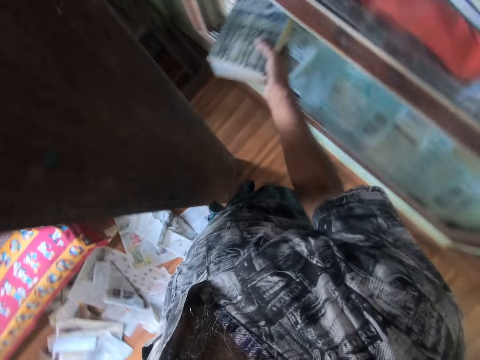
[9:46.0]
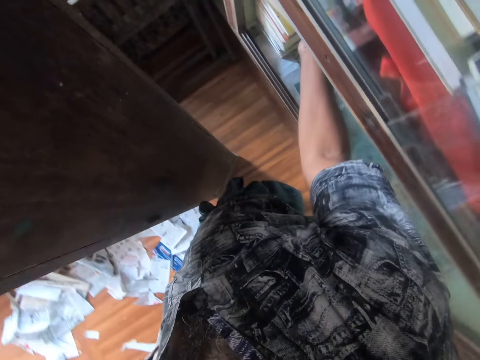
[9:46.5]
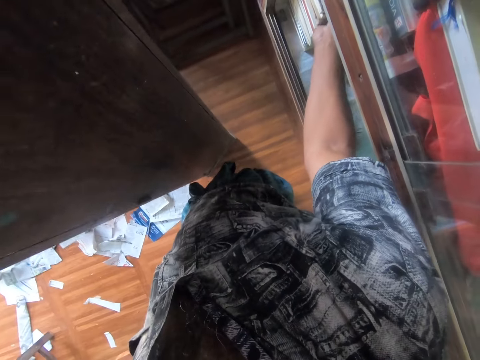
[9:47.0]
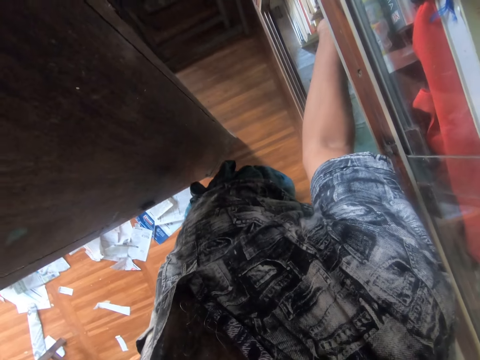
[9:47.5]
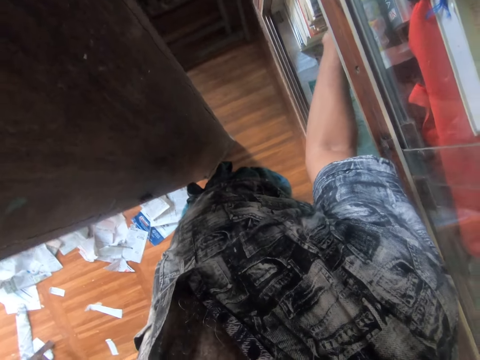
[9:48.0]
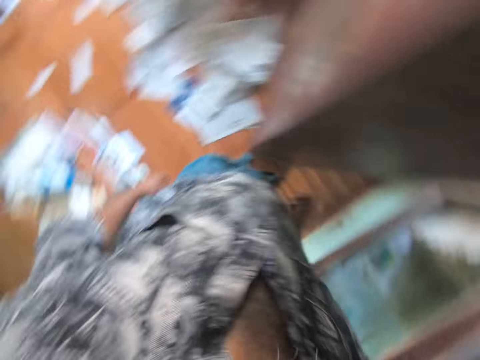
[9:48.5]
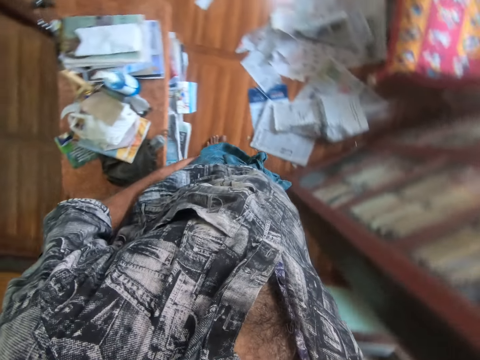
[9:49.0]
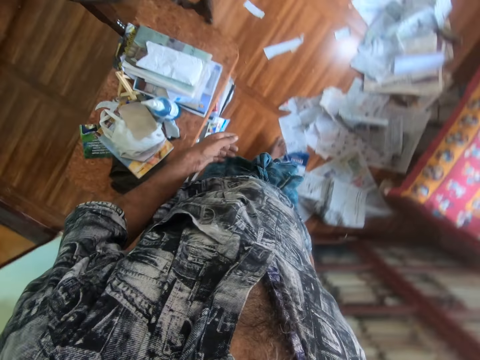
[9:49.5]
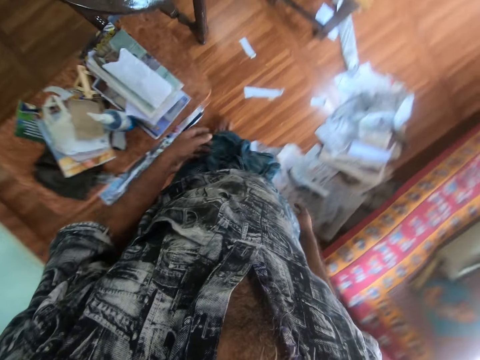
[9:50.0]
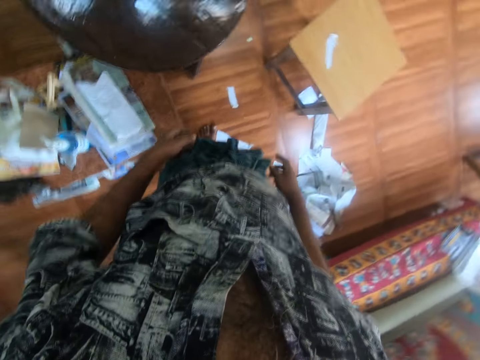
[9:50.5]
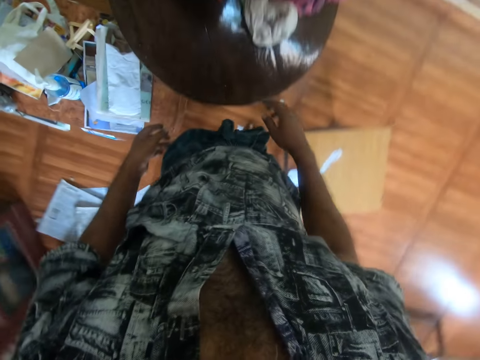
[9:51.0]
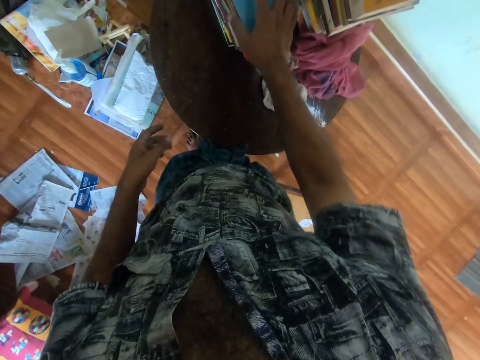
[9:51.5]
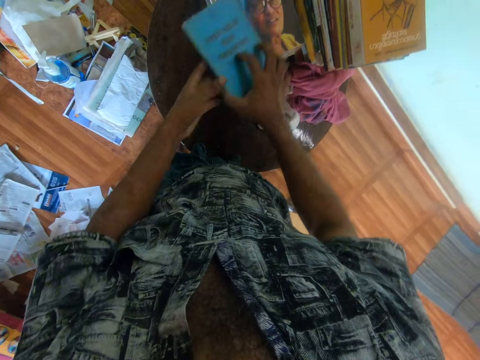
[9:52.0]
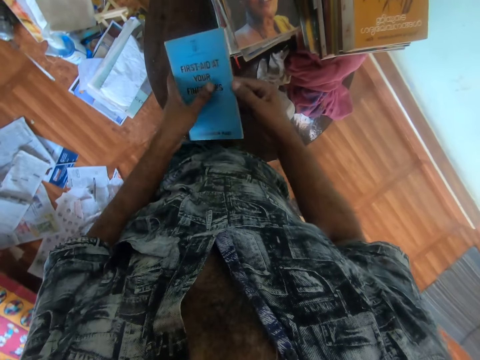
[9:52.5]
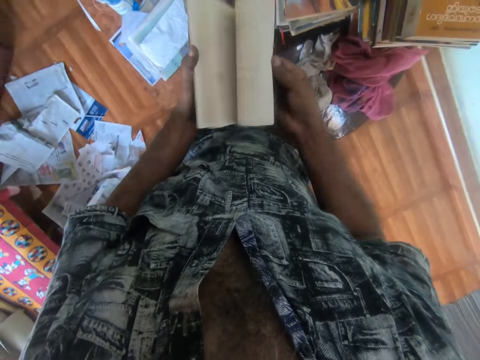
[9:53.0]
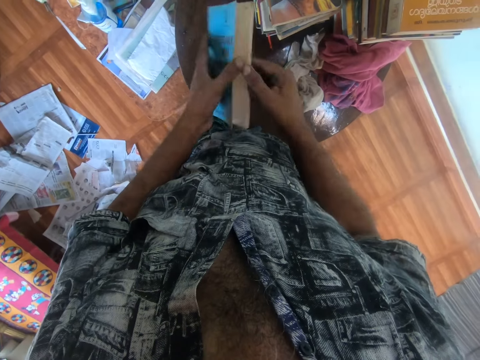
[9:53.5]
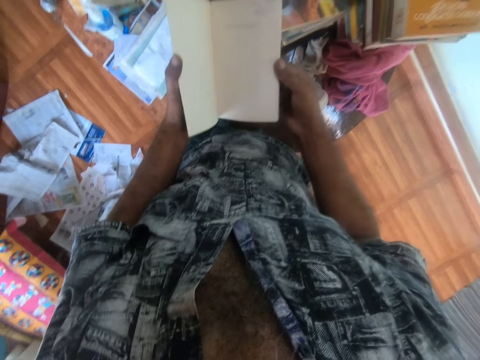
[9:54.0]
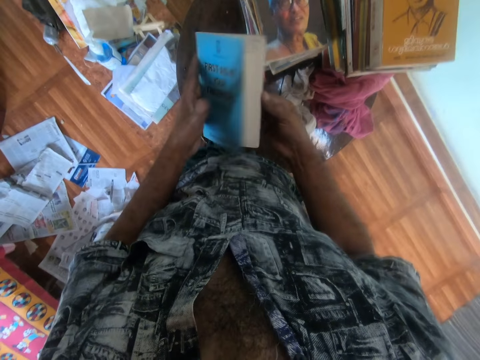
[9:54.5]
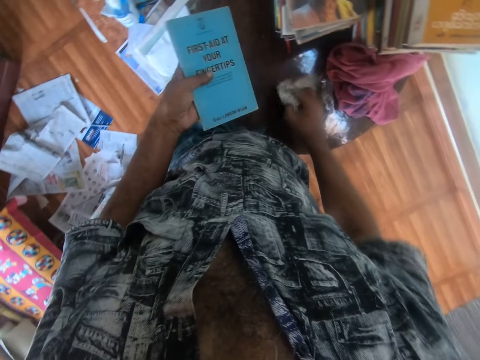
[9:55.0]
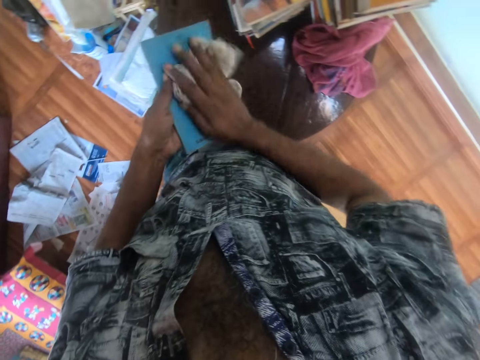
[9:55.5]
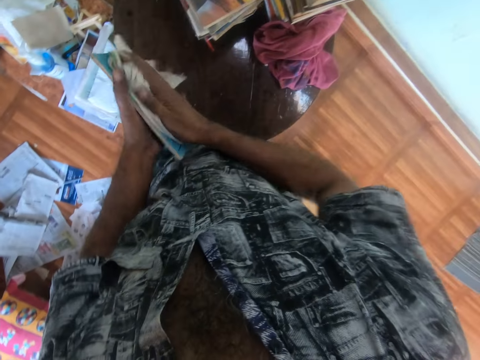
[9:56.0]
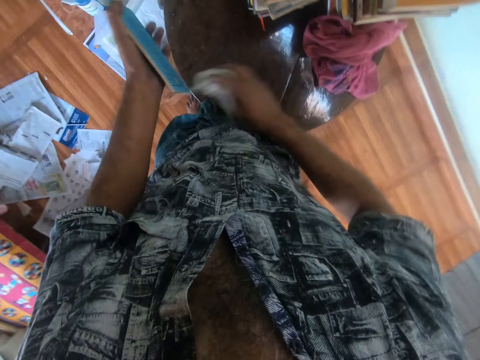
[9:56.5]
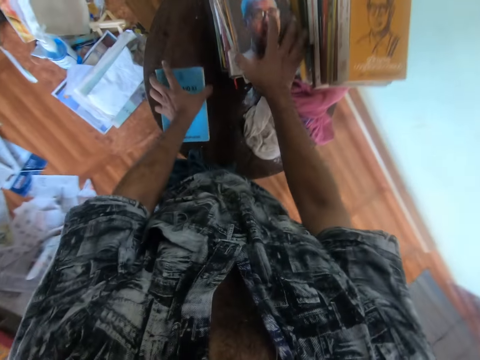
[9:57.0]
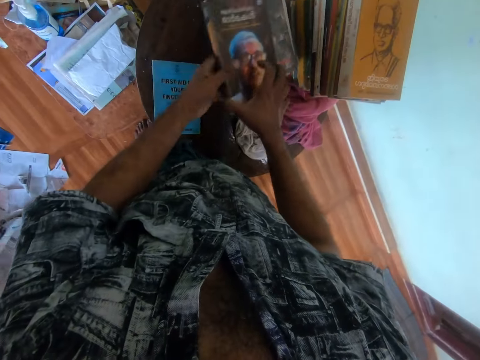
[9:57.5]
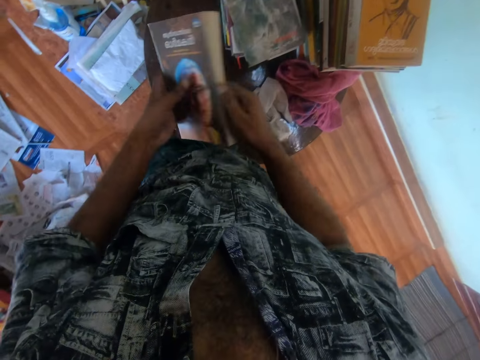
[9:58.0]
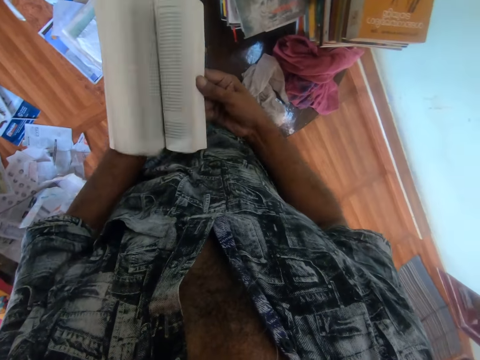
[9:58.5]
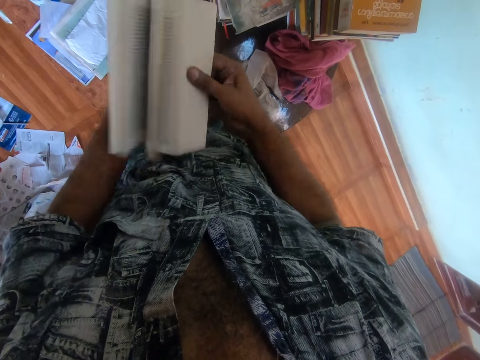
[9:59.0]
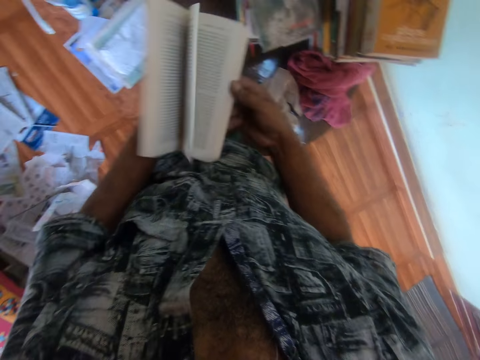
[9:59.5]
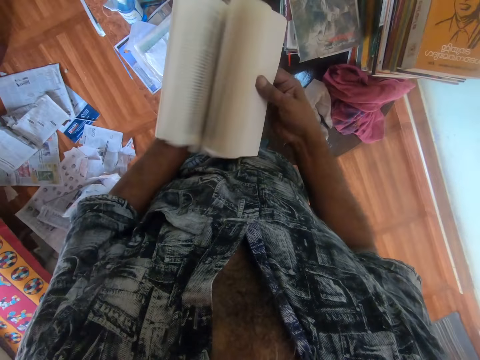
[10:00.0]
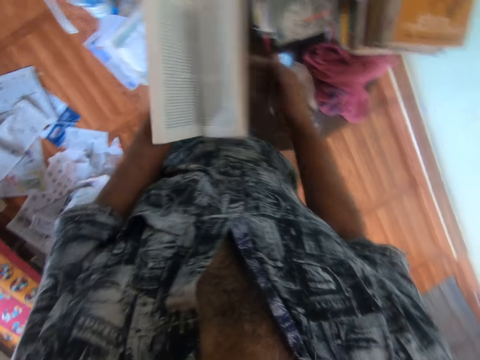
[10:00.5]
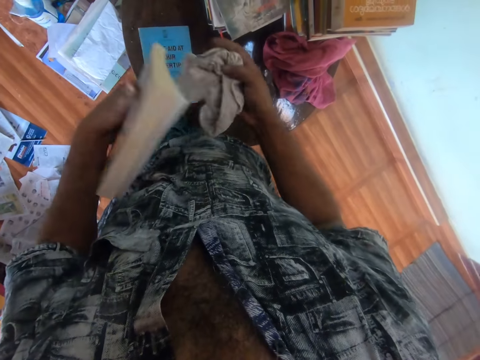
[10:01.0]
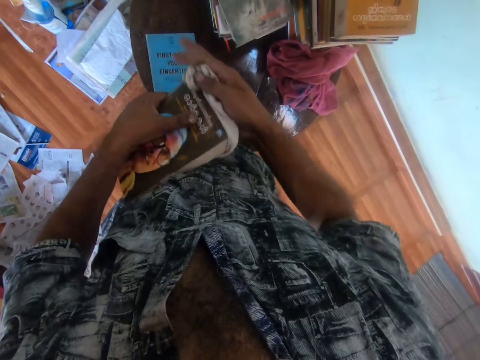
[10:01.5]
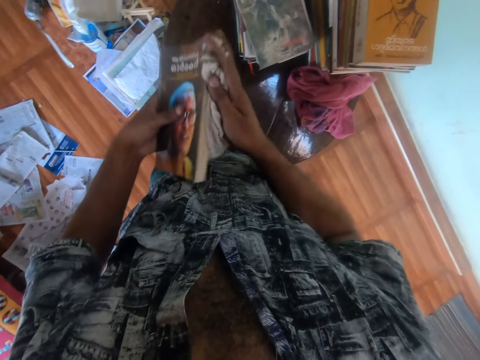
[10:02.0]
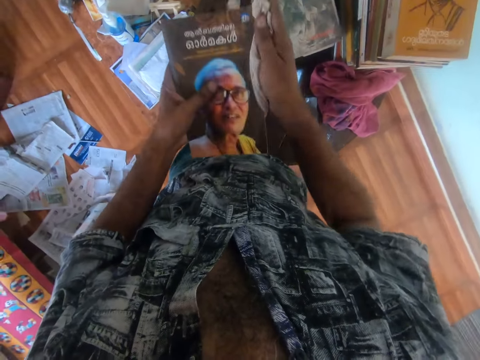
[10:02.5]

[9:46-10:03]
The camera wearer places the books in the shelf with his right hand. He walks towards the table. He picks up a book from a pile of books on the table with his right hand. He transfers the book from his right hand to his left hand. He opens the book in his left hand with his right hand. He closes the book in both hands with both hands. He removes his right hand from the book in both hands. He picks up the piece of cloth from the table with his right hand. He cleans the book in his left hand with the piece of cloth in his right hand. He places the piece of cloth on the table with his right hand. He places the book on the table with his left hand. He picks up a book from the pile of books on the table with his right hand. He transfers the book from his right hand to his left hand. He opens the book in his left hand with his right hand. He closes the book in both hands with his right hand. He picks up the piece of cloth from the table with his right hand. He cleans the book in his left hand with the piece of cloth in his right hand.

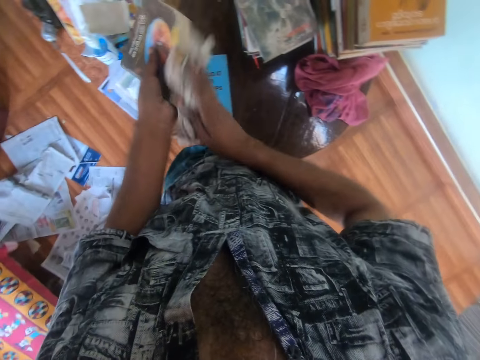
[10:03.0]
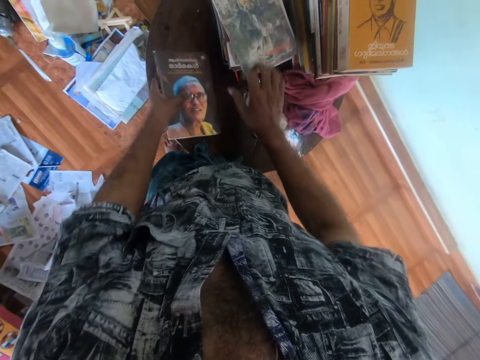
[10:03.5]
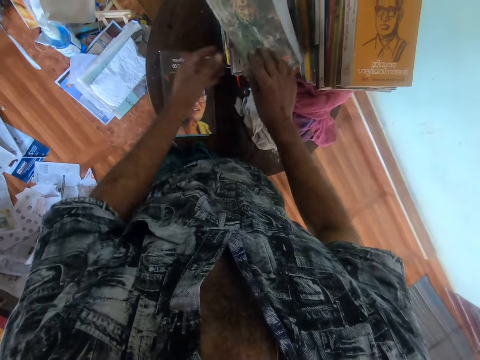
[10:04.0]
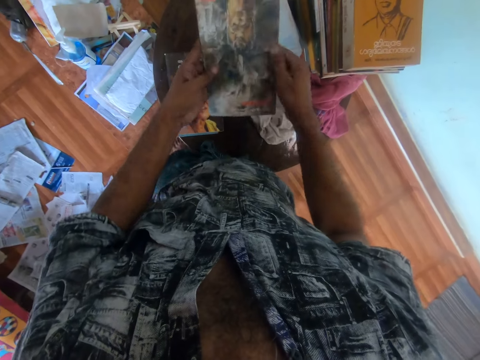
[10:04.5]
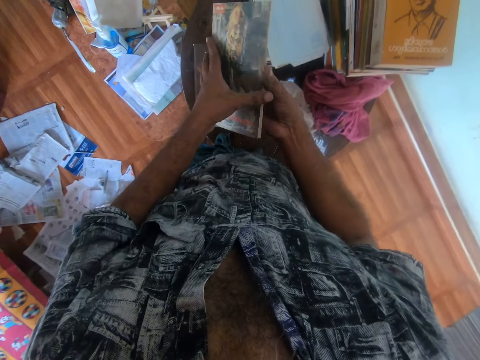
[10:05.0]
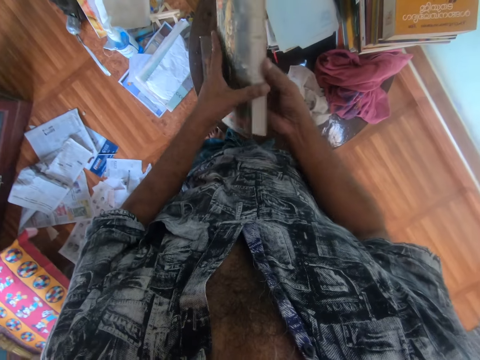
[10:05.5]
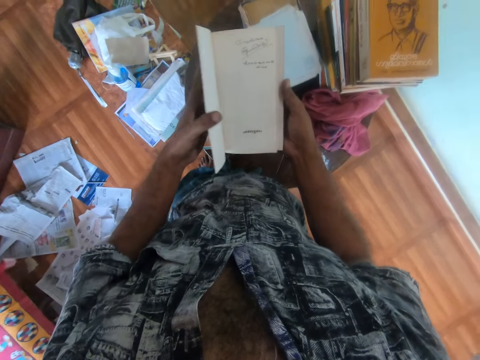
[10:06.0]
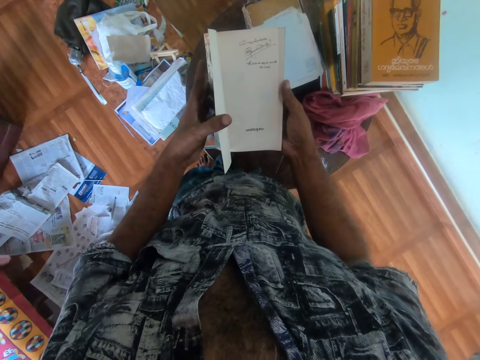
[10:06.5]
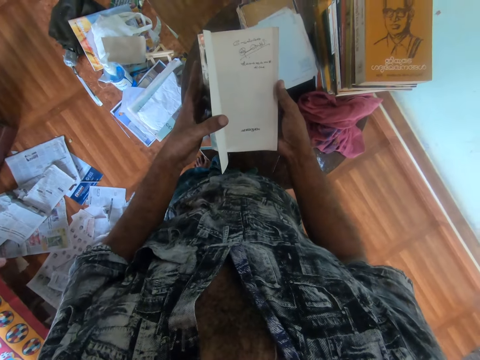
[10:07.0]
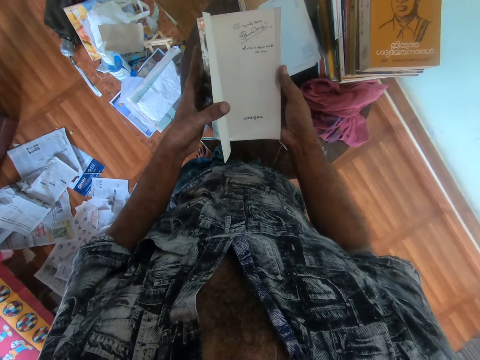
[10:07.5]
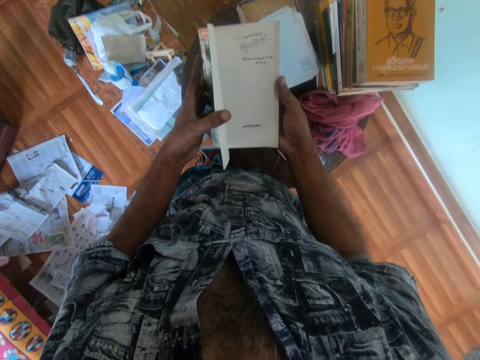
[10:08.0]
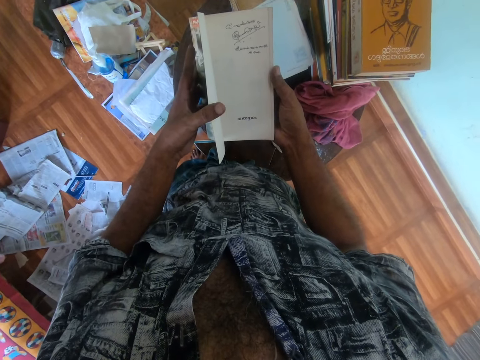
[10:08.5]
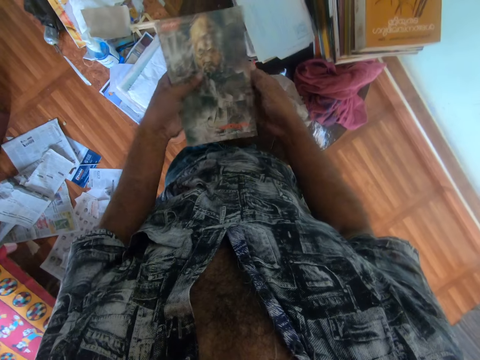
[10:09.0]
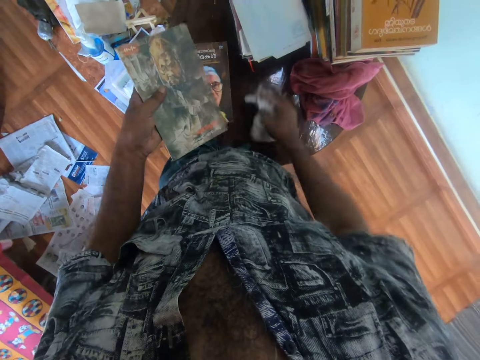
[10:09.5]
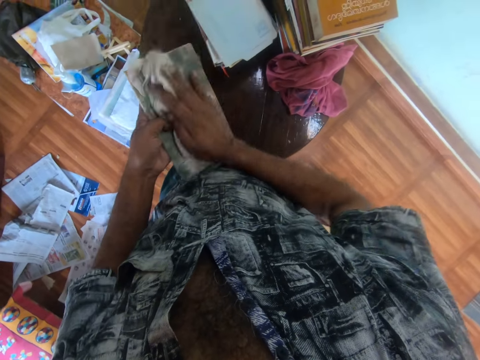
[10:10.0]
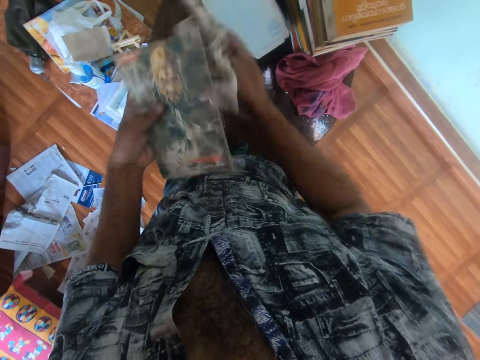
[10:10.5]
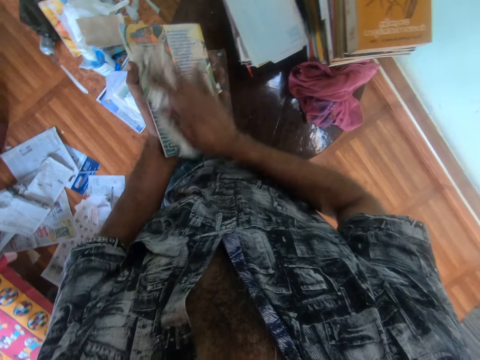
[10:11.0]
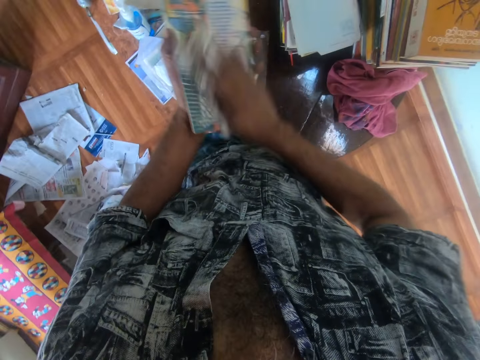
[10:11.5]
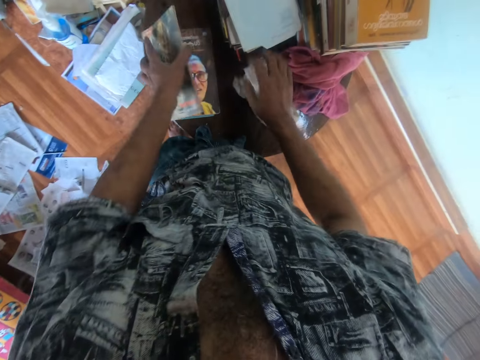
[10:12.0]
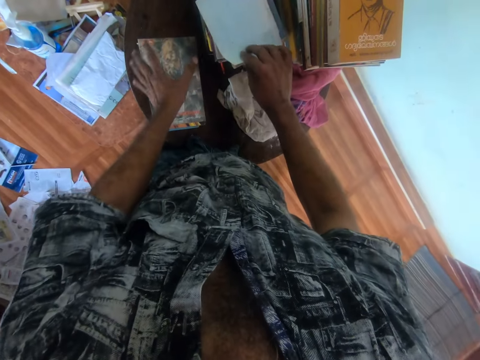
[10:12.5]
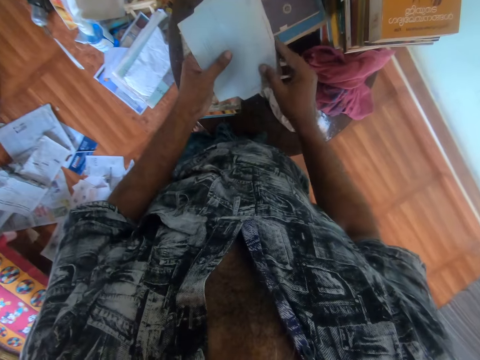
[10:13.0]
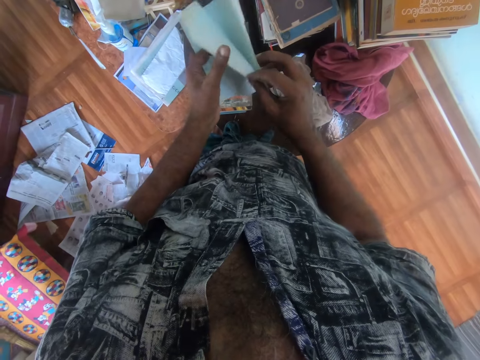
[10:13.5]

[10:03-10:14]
The camera wearer places the piece of cloth on the table with his right hand. He places the book on the book on the table with his left hand. He picks a book from the pile of books on the table with his right hand. He transfers the book from his right hand to his left hand. He opens the book in his left hand with both hands. He closes the book in both hands with his left hand. He removes his right hand from the book in both hands. He picks the piece of cloth from the table with his right hand. He cleans the book in his left hand with the piece of cloth in his right hand. He places the piece of cloth on the table with his right hand. He places the book on the books on the table with his left hand. He picks a piece of paper from the pile of books on the table with his right hand. He transfers the piece of paper from his right hand to his left hand. He opens the piece of paper in his left hand with both hands.
